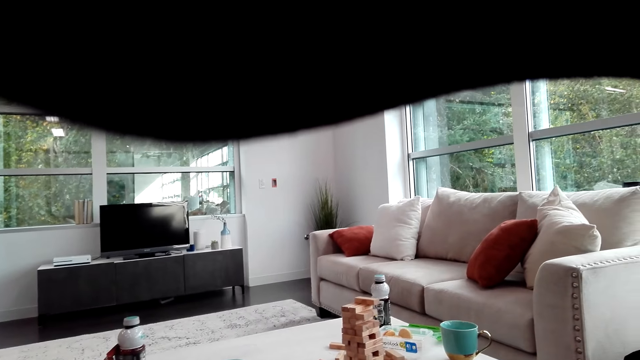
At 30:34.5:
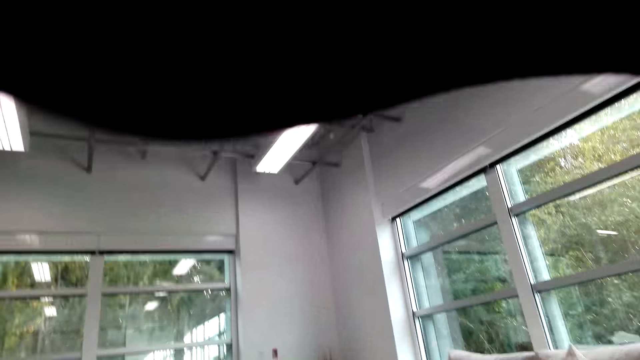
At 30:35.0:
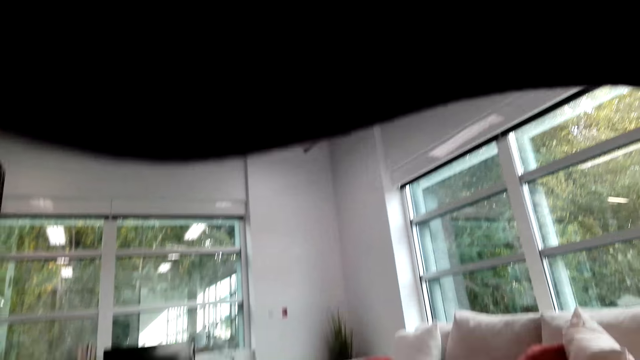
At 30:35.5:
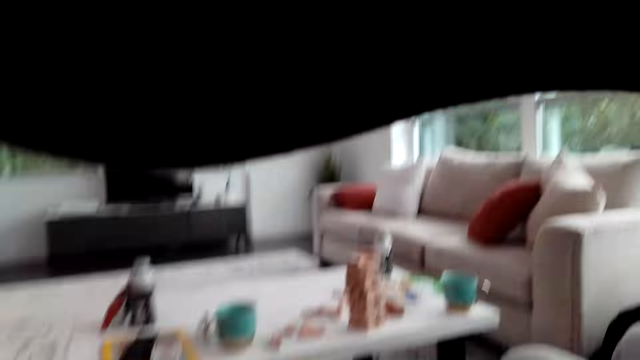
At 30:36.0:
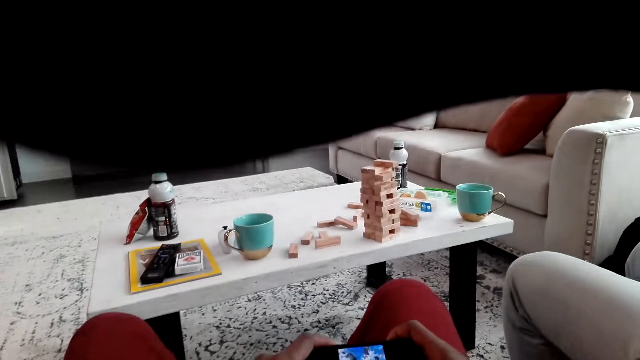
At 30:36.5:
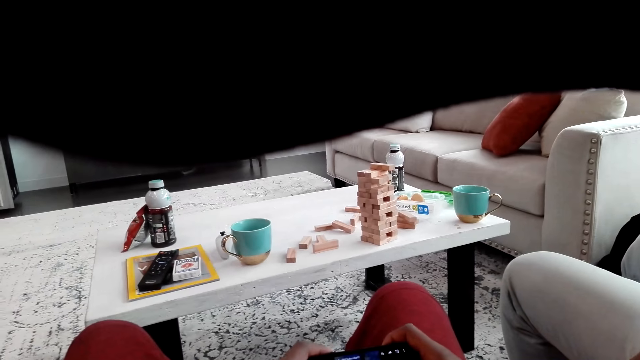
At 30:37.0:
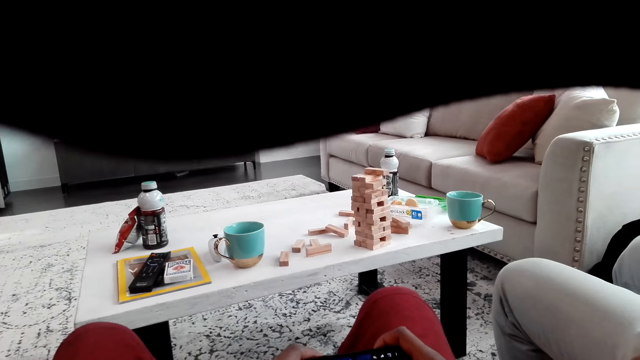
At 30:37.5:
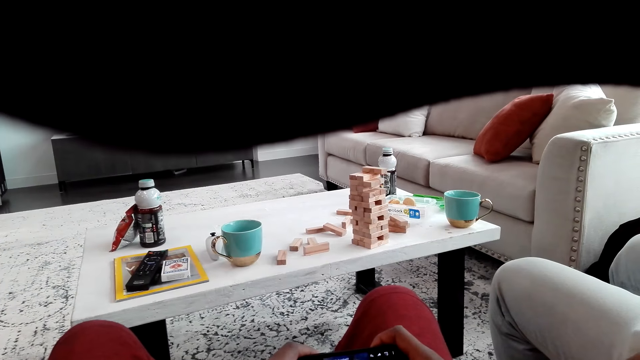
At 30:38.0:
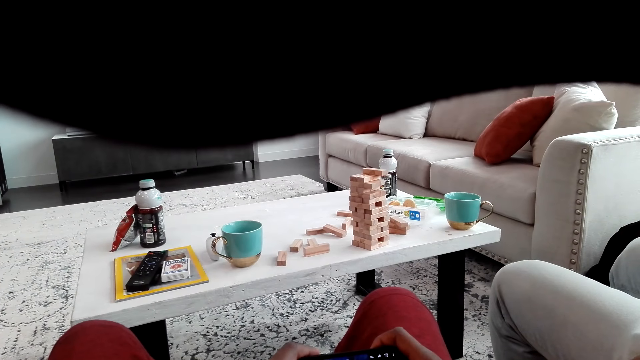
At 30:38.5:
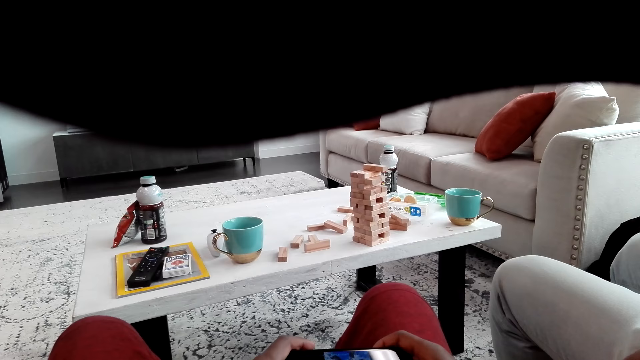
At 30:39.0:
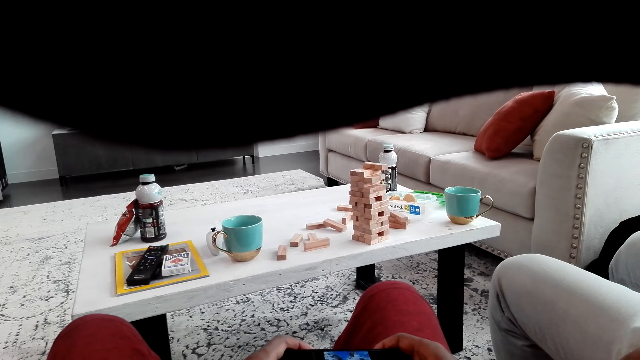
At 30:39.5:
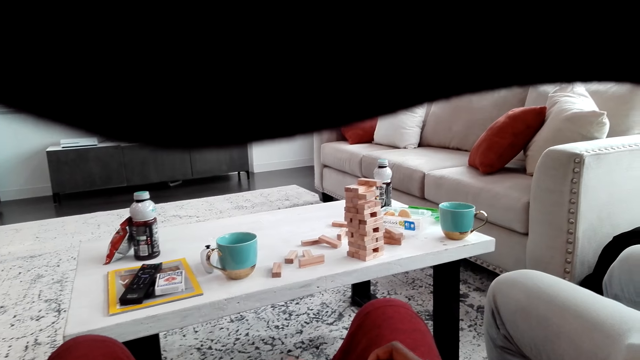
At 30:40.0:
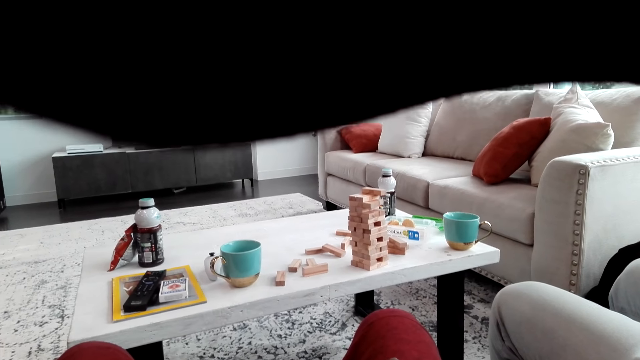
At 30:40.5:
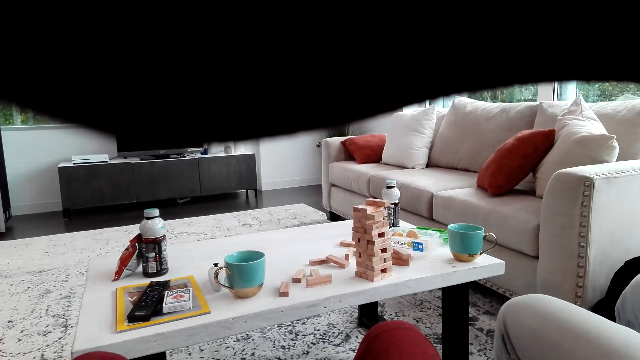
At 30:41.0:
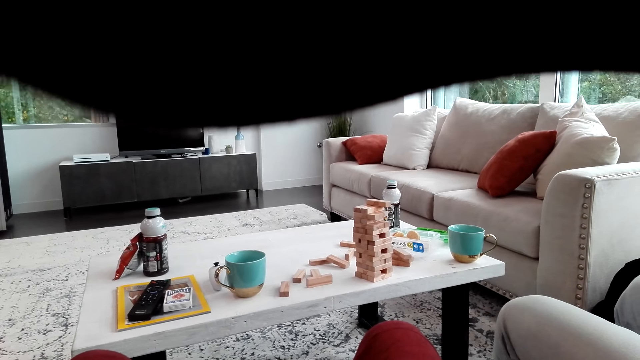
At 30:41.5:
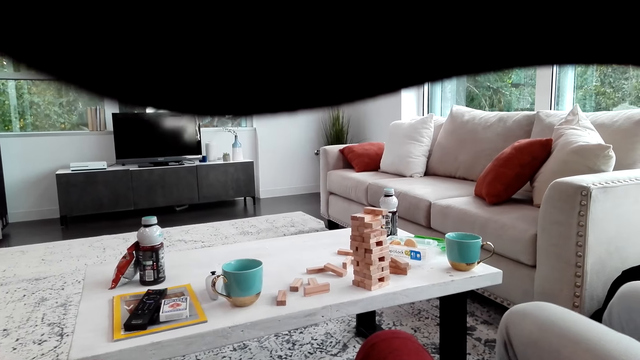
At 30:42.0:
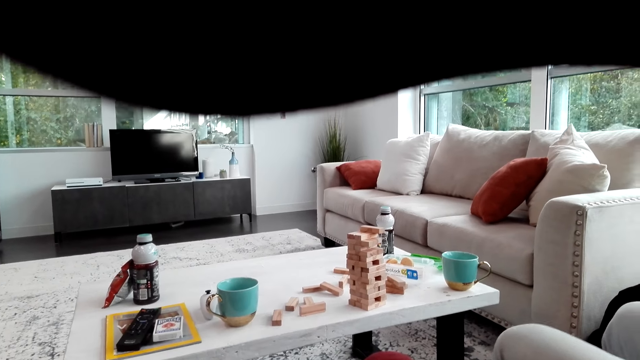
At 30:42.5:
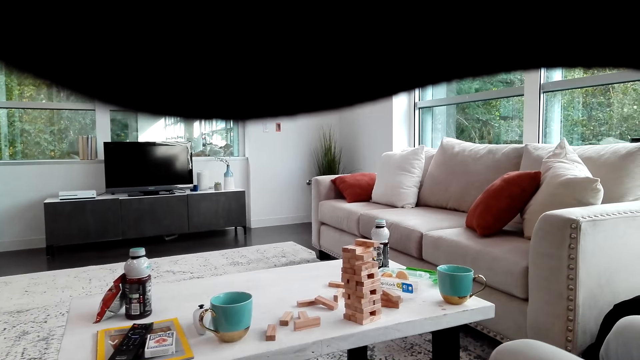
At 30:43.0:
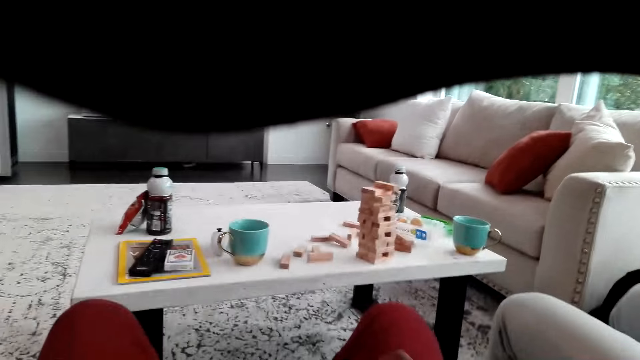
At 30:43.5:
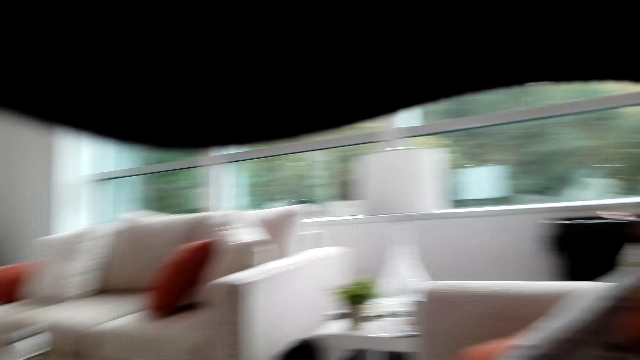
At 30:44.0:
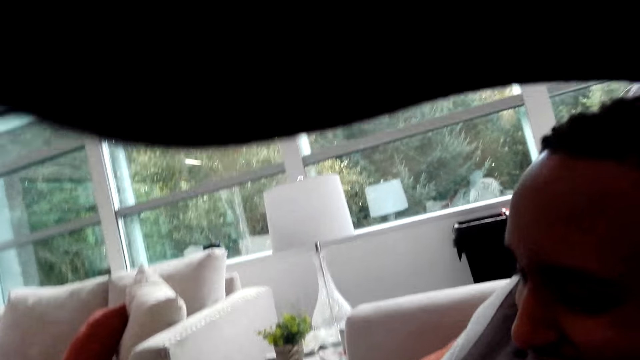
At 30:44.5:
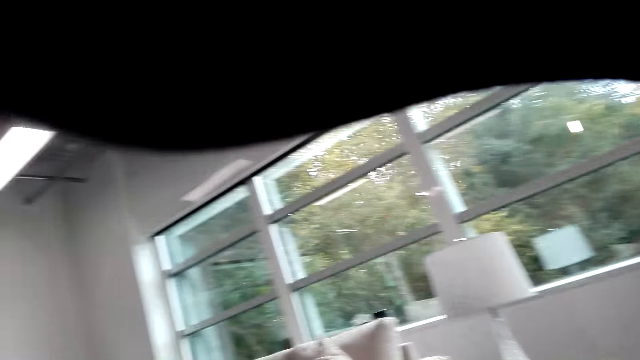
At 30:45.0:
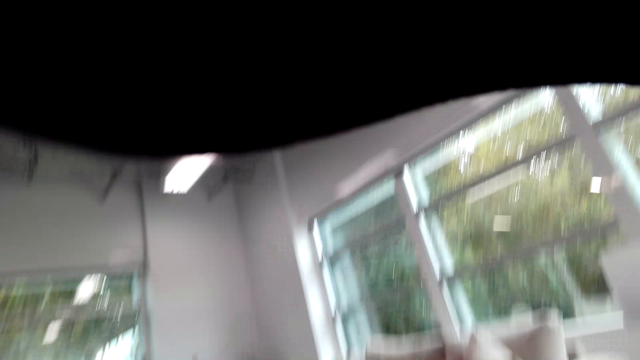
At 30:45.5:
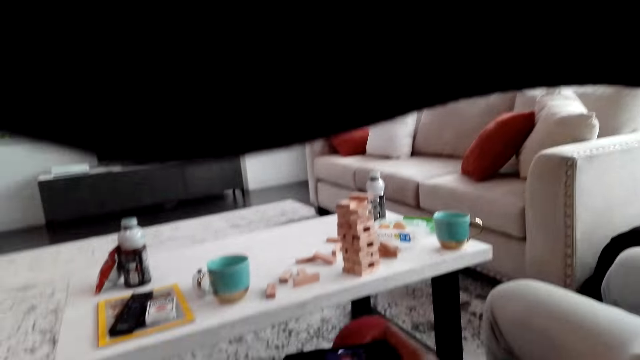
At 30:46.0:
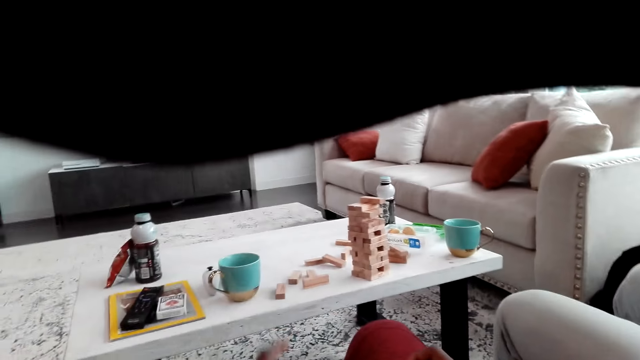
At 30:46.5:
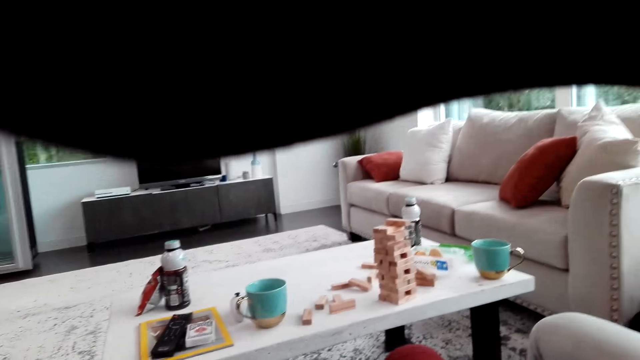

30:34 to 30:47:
The camera wearer looks around the room. They watch a video on the phone. They look around the table. A man shakes his legs. The camera wearer looks at the man. They look around the room.

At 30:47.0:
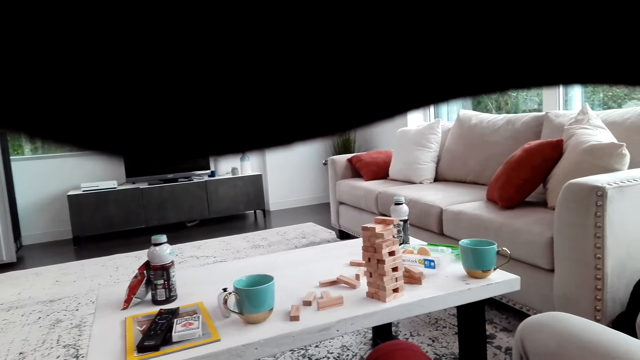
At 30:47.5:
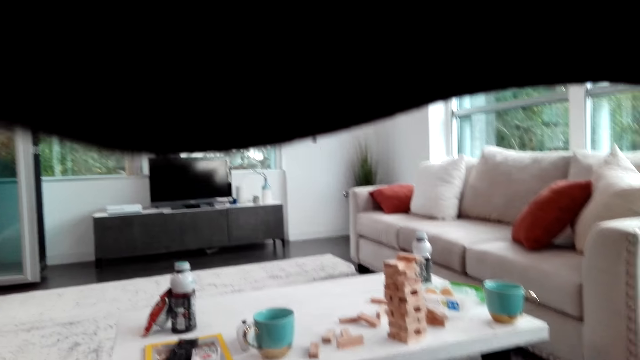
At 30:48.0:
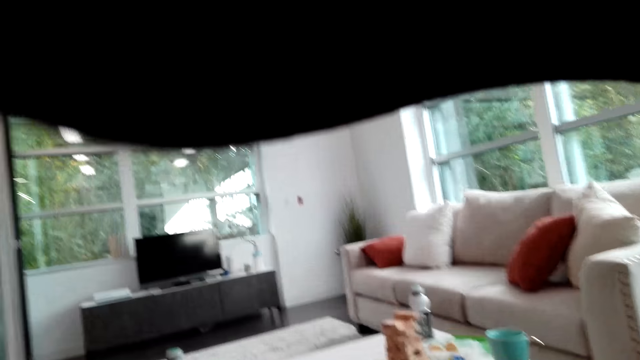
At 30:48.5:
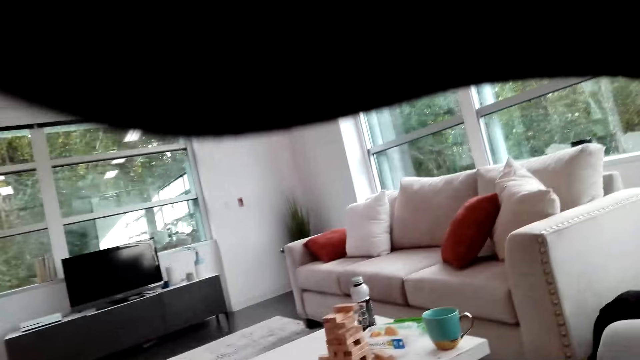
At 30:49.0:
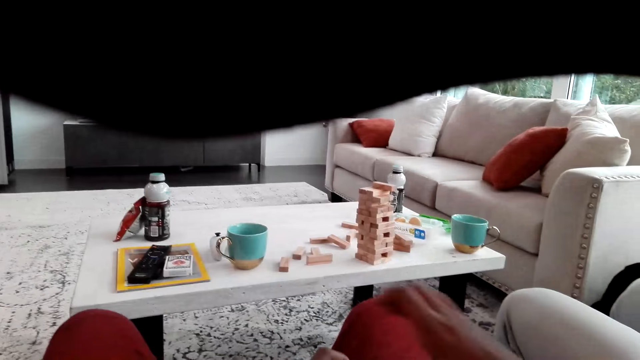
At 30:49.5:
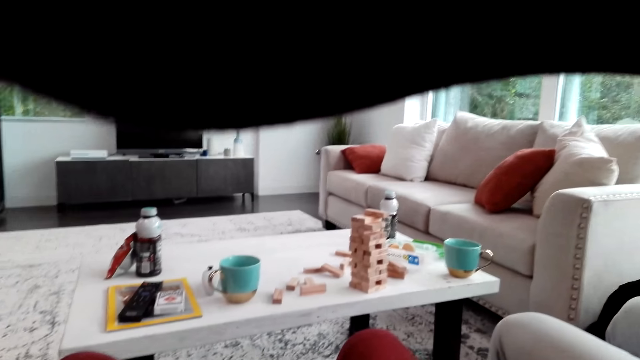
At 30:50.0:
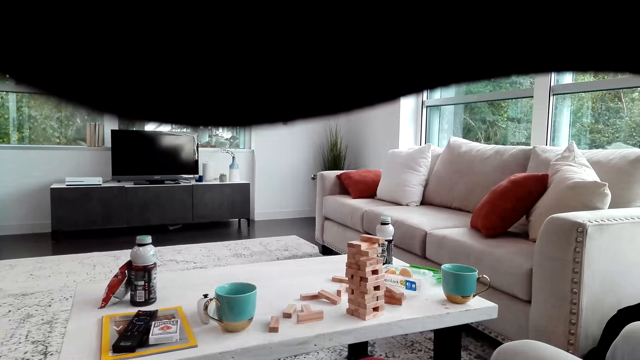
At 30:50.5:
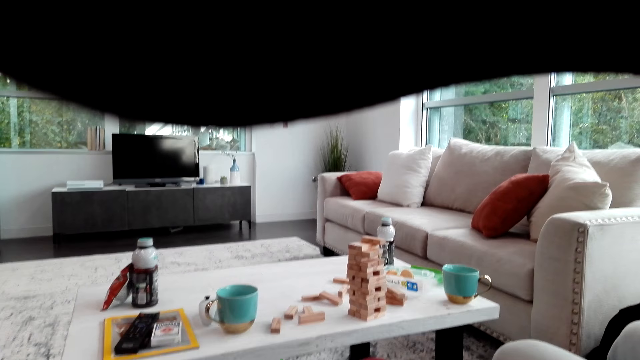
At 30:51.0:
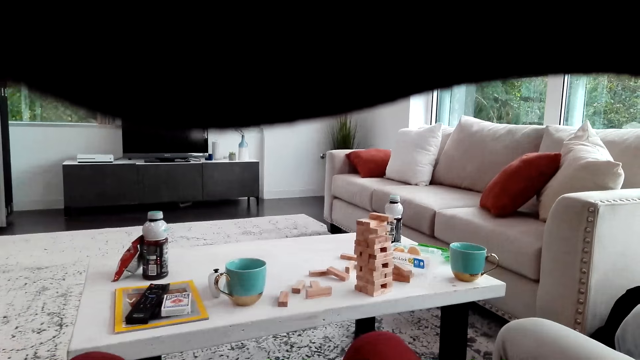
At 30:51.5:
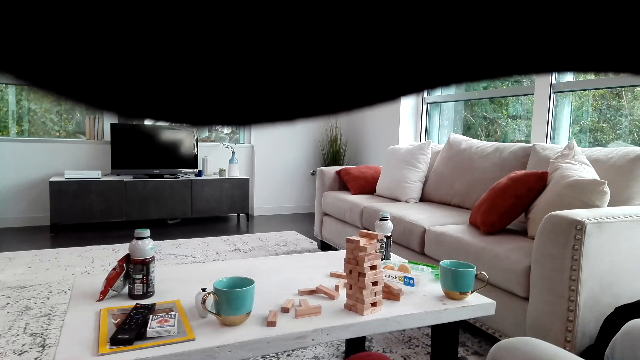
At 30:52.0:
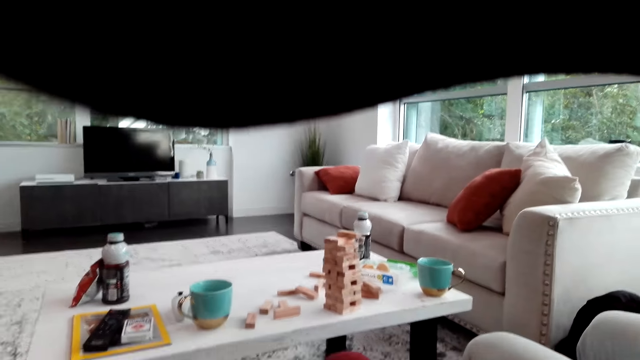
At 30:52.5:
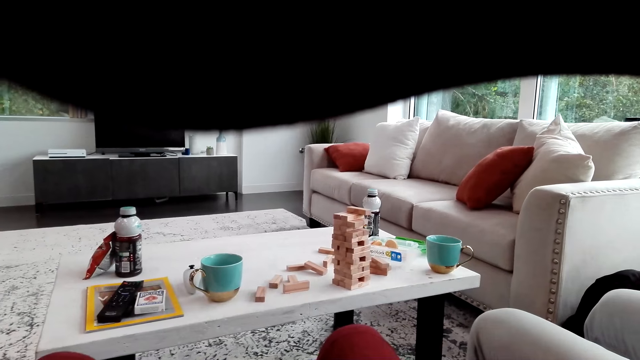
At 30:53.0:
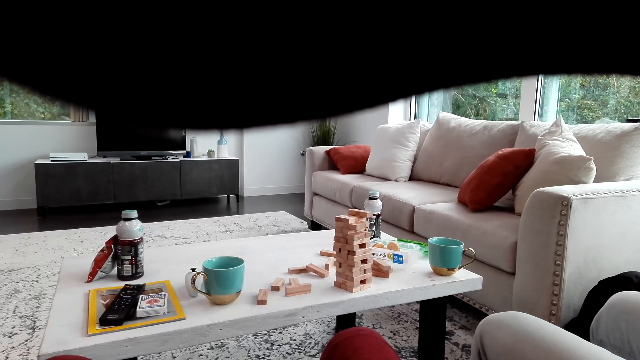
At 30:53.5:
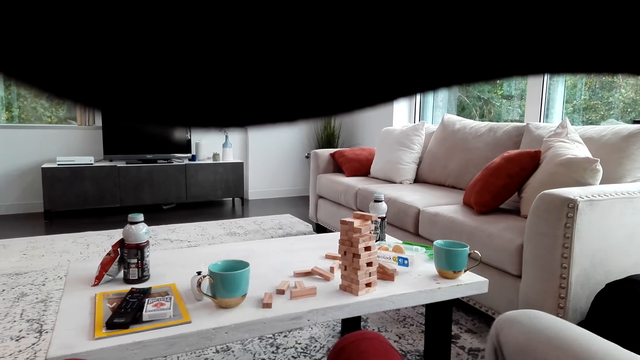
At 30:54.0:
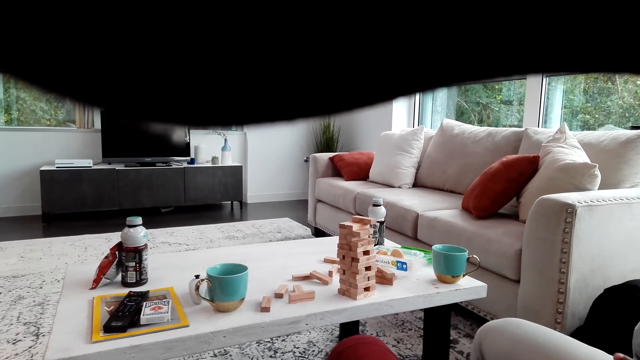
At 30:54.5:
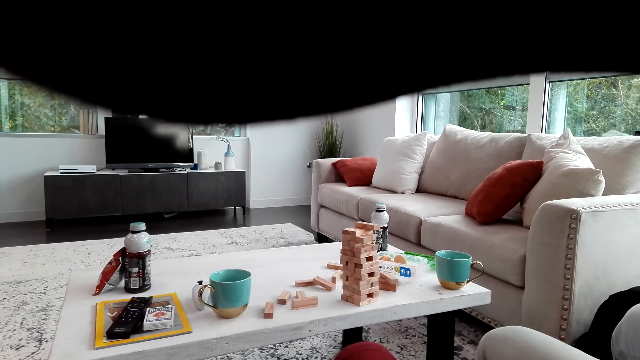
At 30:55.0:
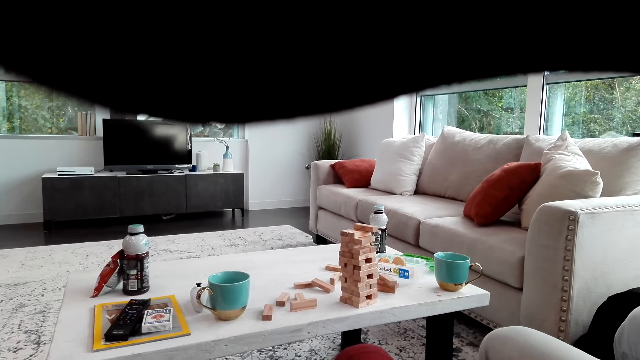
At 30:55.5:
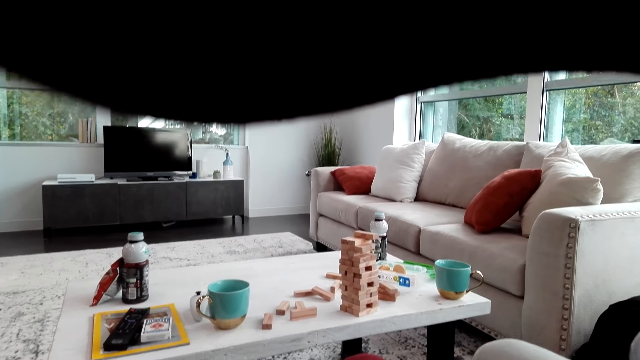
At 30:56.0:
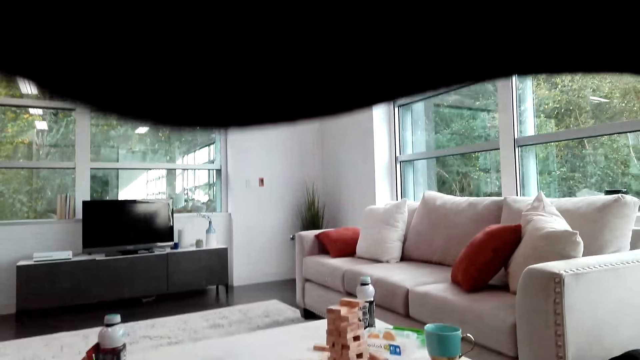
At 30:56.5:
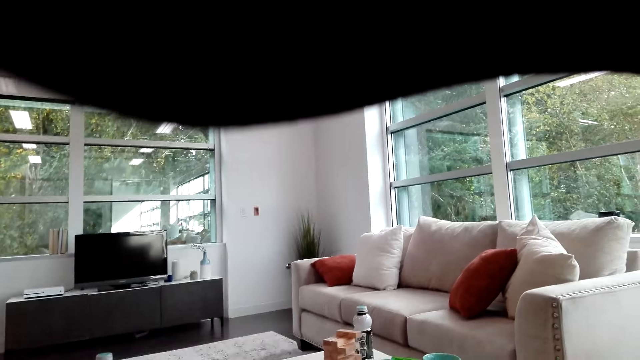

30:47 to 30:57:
The camera wearer looks around the table. A man shakes his legs.
